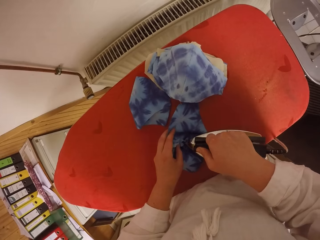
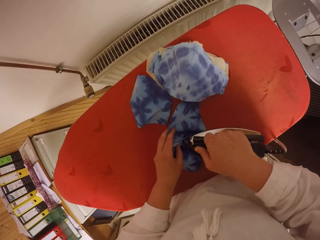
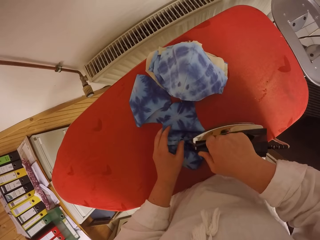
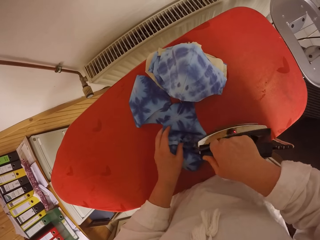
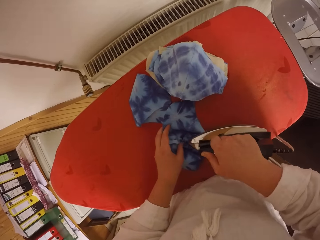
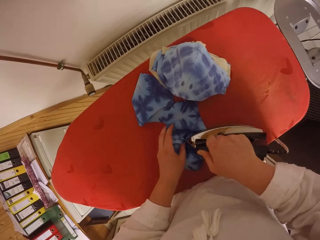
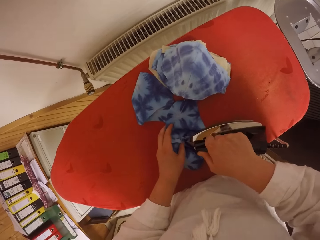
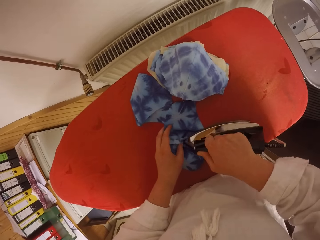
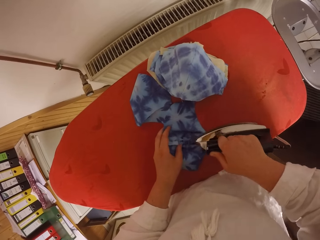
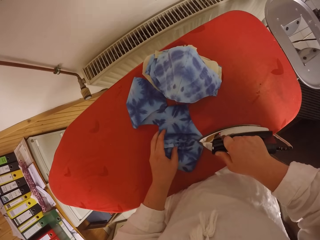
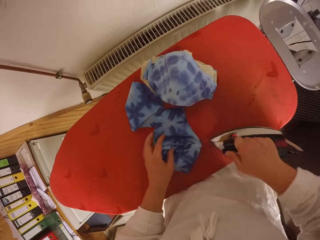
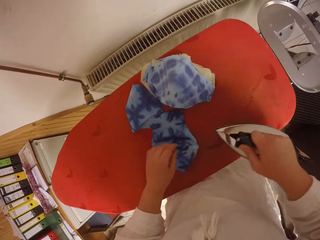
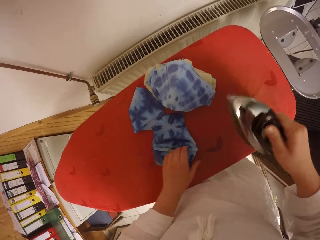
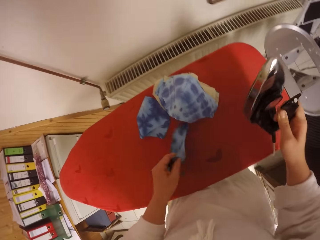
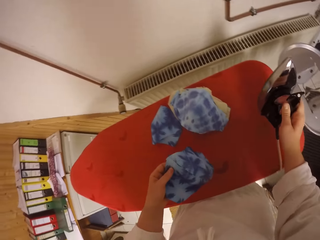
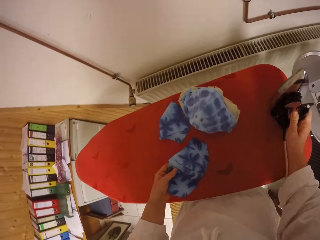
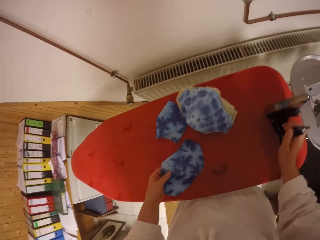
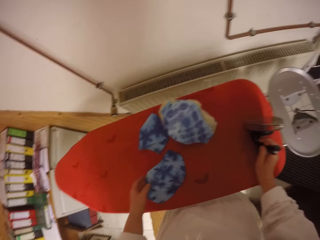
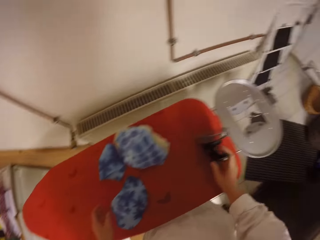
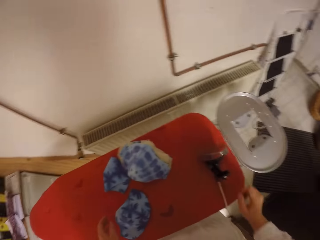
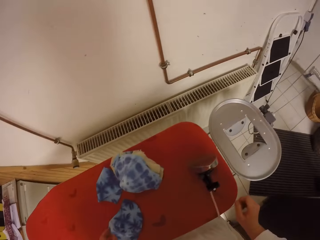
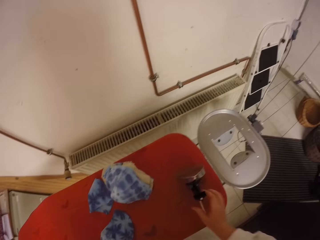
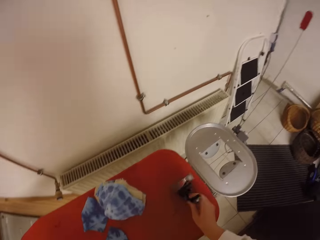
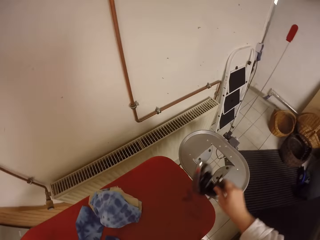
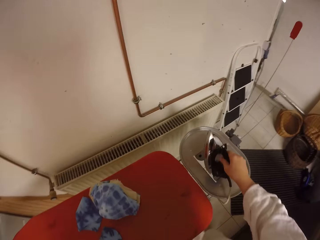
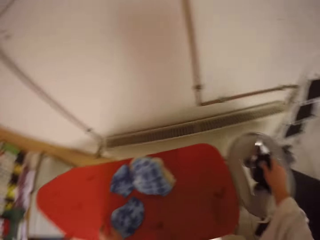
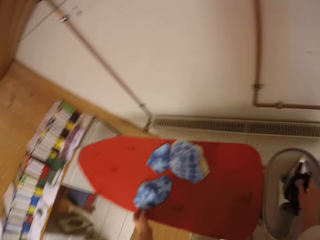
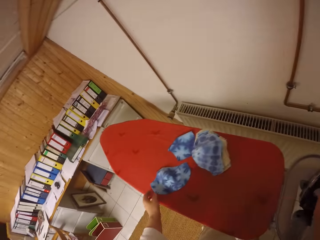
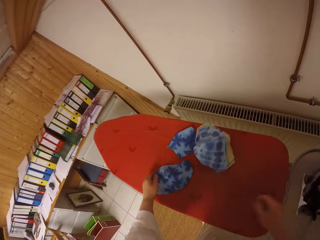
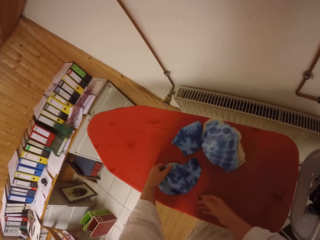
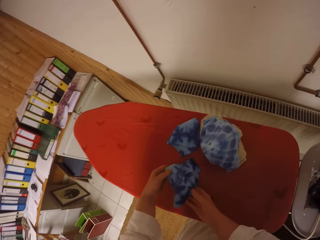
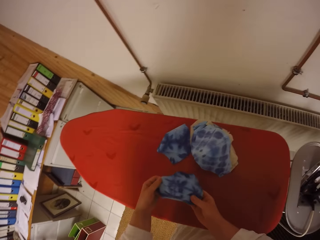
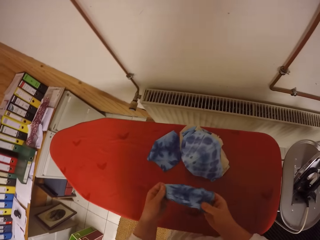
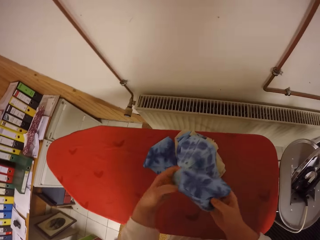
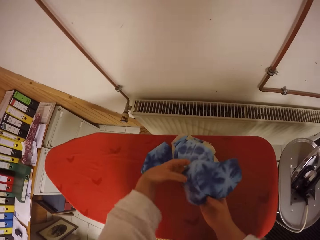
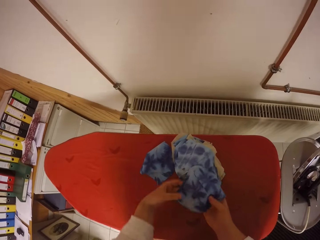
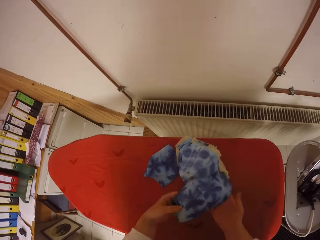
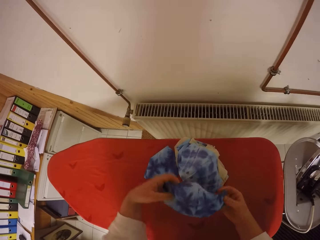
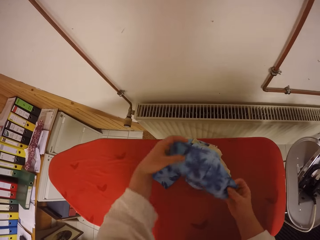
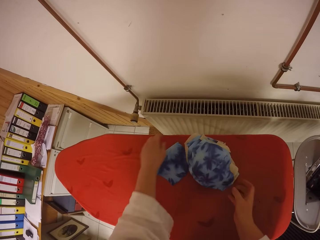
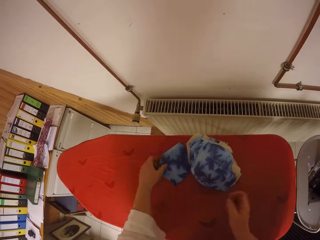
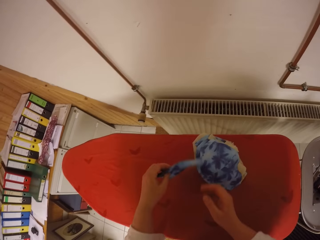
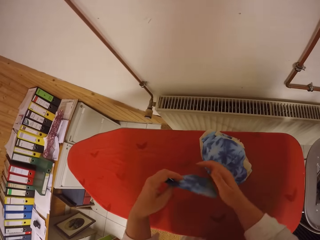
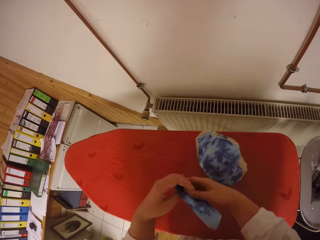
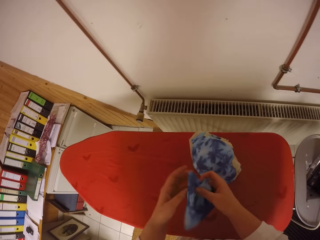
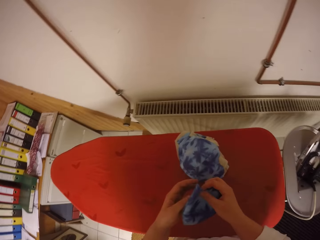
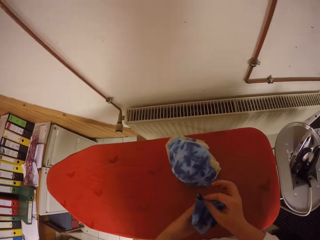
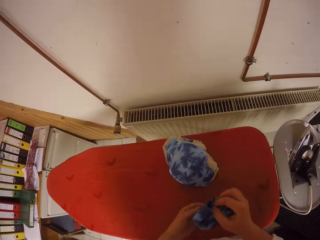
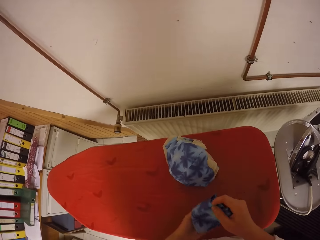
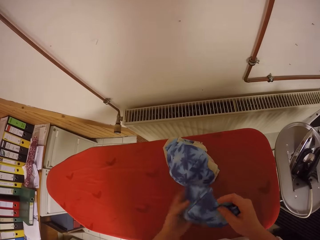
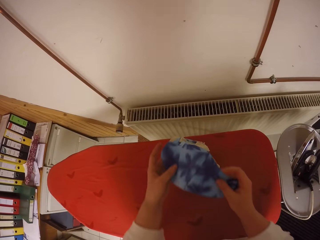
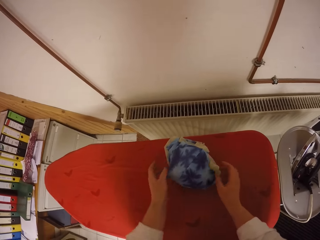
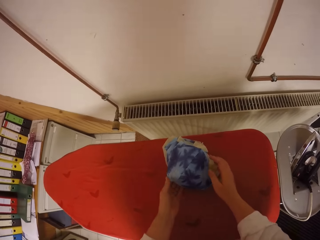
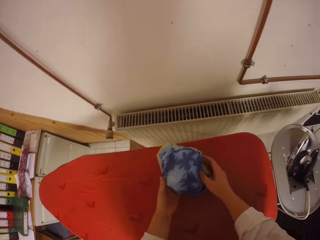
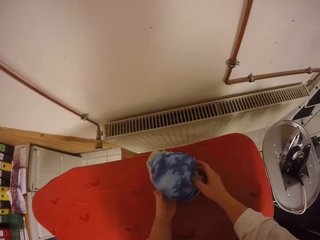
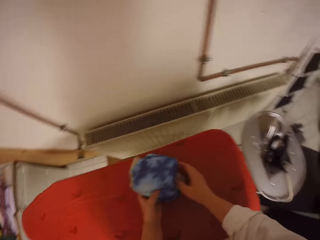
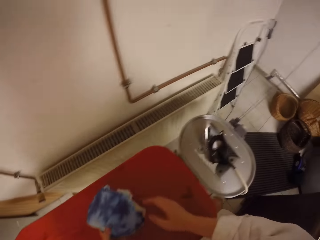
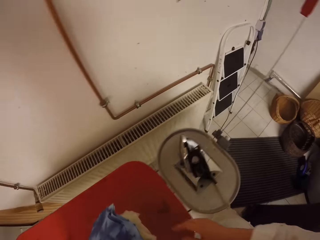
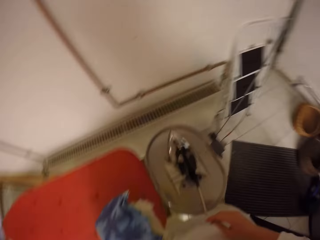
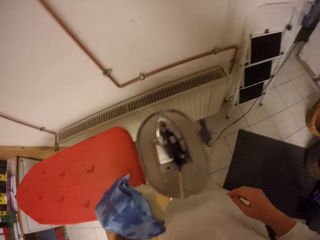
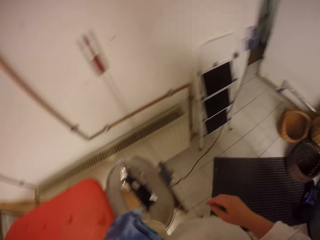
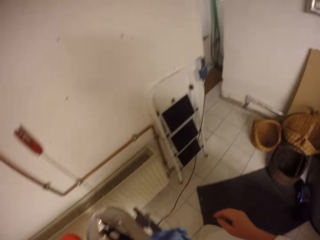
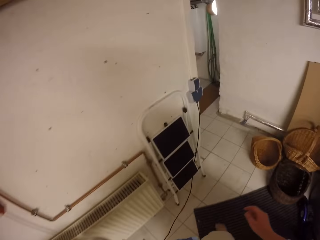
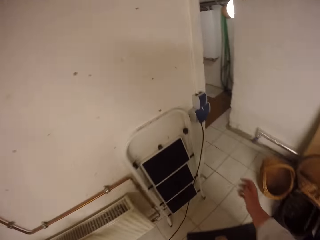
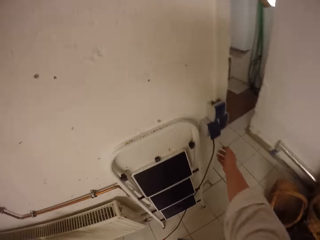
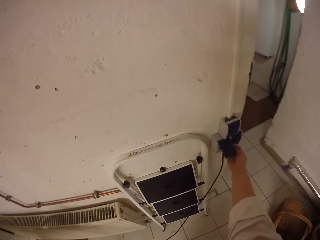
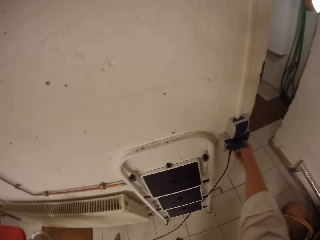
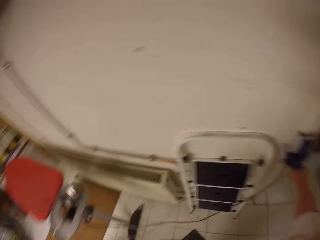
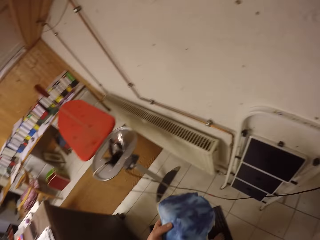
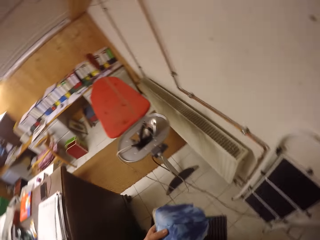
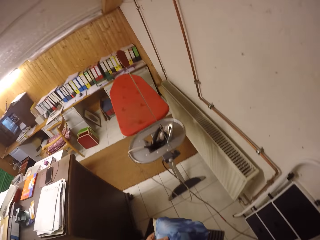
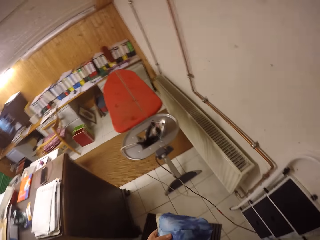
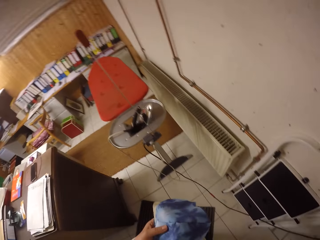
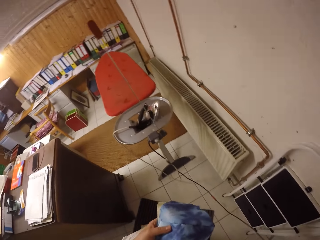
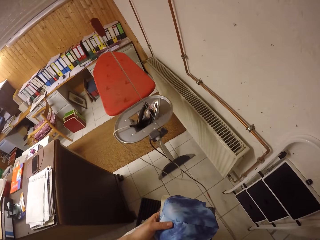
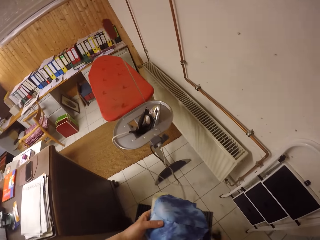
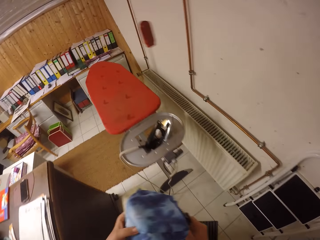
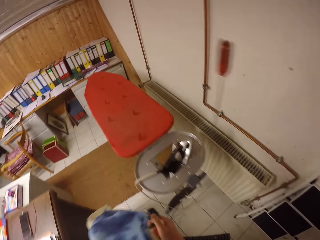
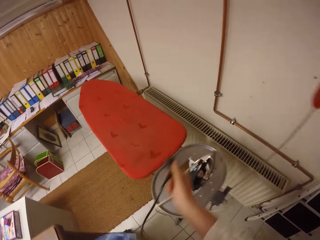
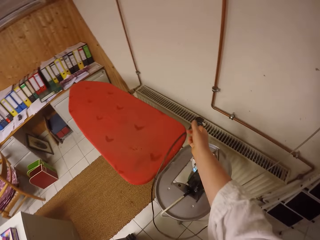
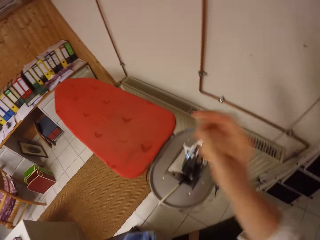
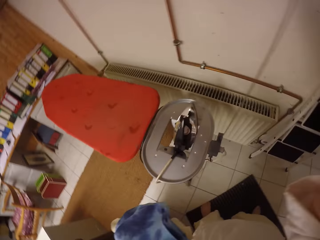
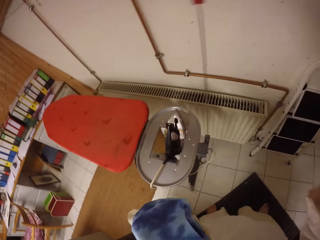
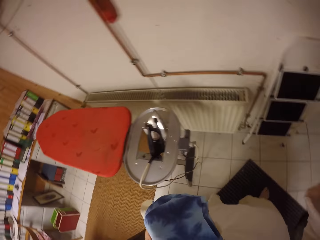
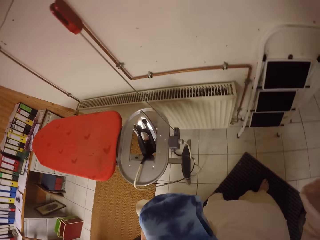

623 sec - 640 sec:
The camera wearer drops the electric iron on the table with her right hand. She drops the electric iron on the table with her right hand again. She holds the fabric with both hands. She drops the fabric on some fabrics using both hands. She does it again. She picks a fabric from the table with her left hand. She opens the fabric with both hands. She drops the fabric on some fabrics using both hands. She carries the fabrics from the table with both hands. She touches a cable. She unplugs the electric iron from a socket using her right hand. She drops the plug on the table with her right hand. She raises her right hand.
